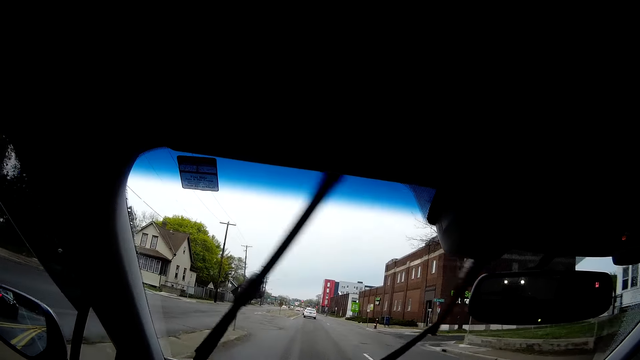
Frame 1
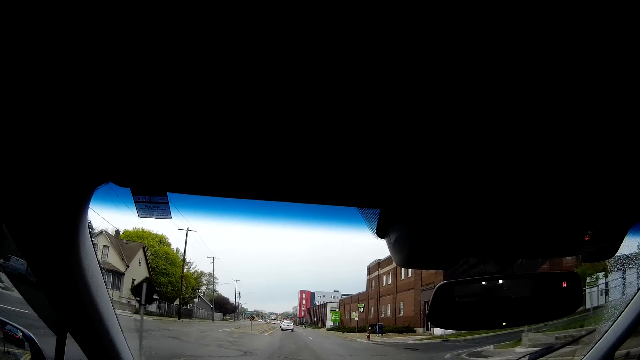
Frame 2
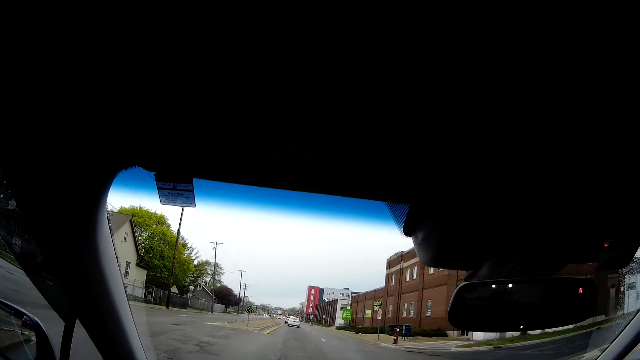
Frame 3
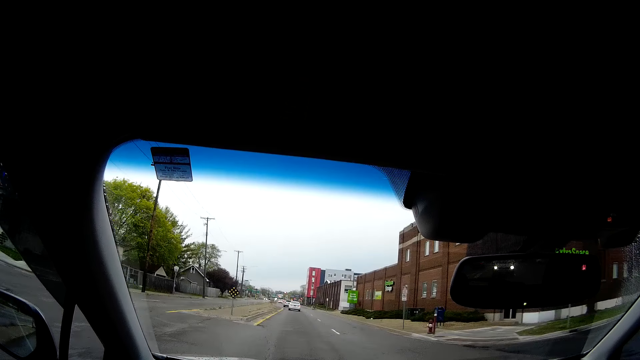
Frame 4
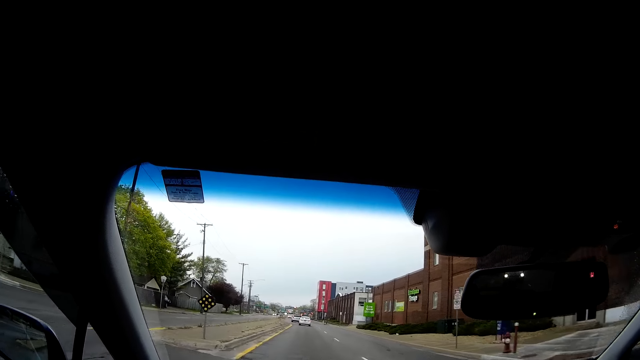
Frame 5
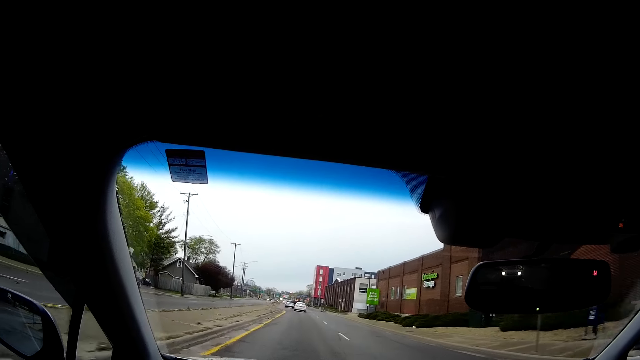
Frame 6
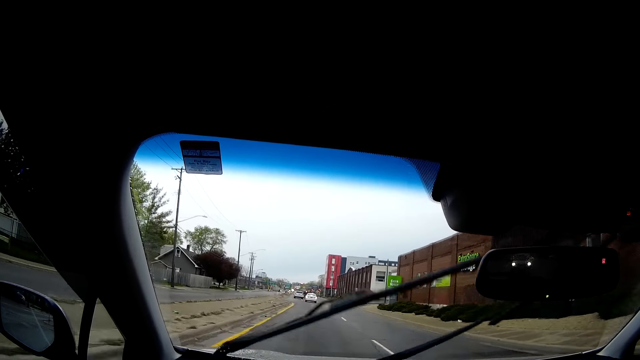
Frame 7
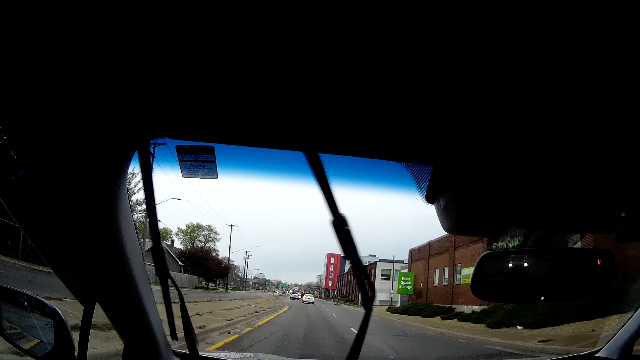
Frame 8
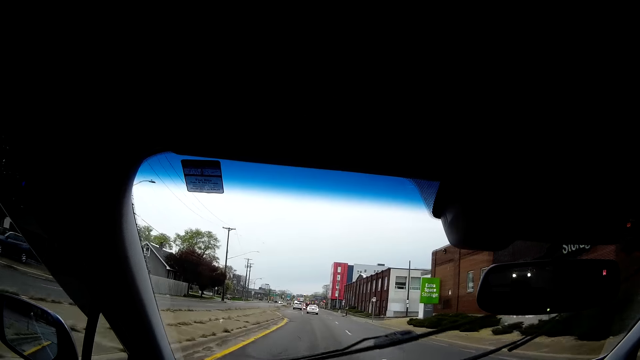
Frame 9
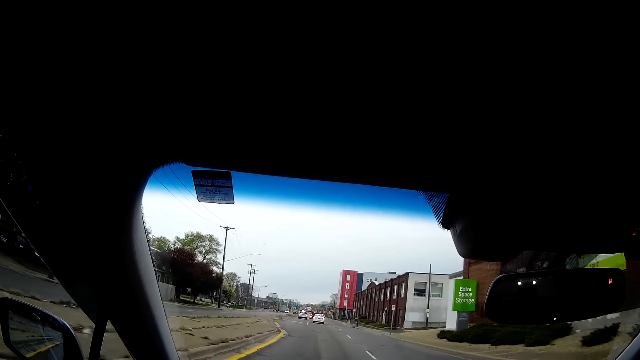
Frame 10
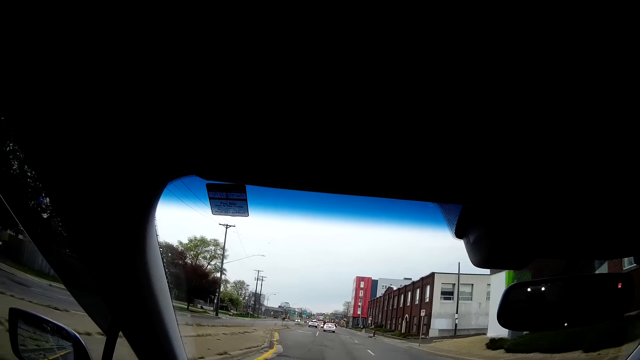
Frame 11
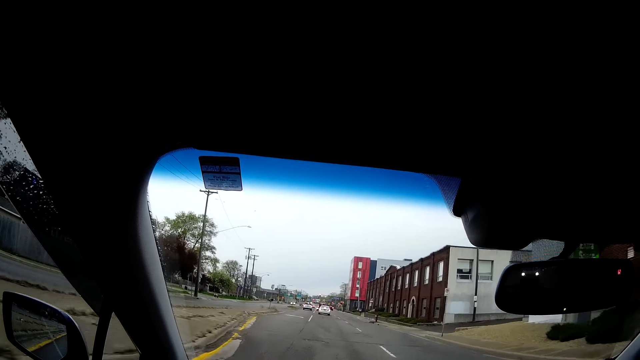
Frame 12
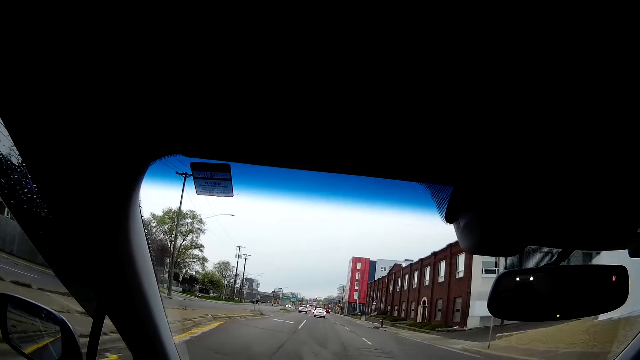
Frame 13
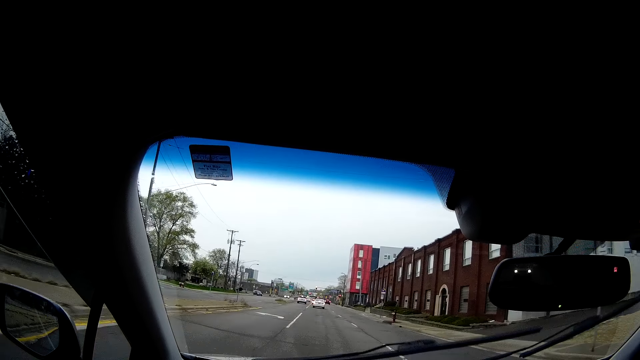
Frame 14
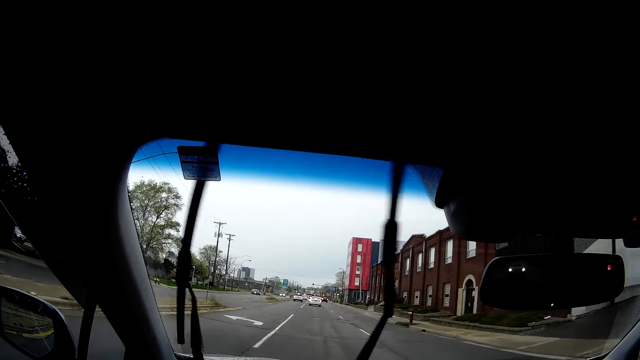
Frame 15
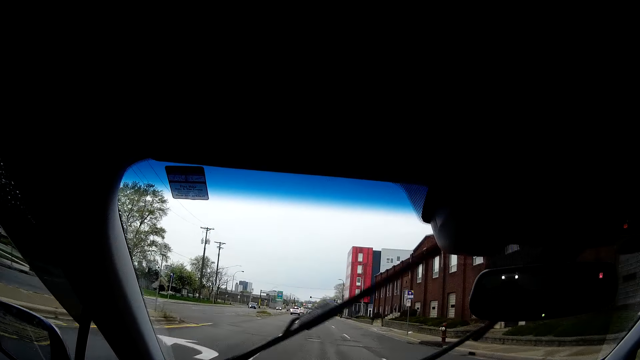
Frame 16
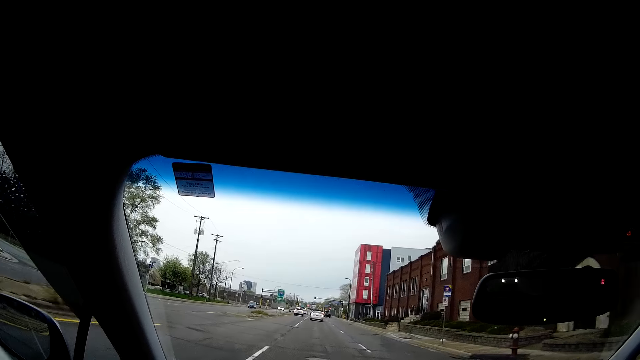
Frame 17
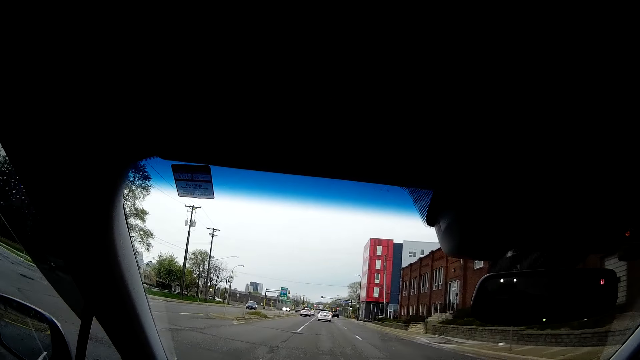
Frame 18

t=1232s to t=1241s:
The camera wearer drives the car on the road.

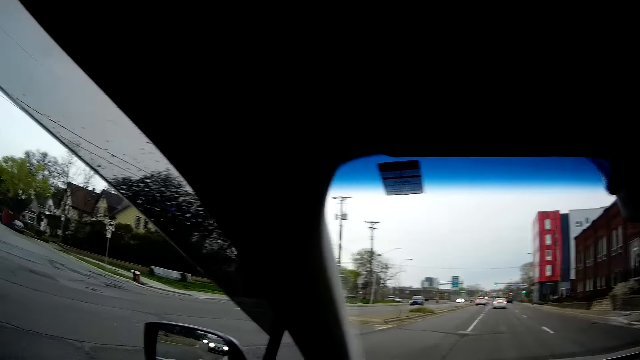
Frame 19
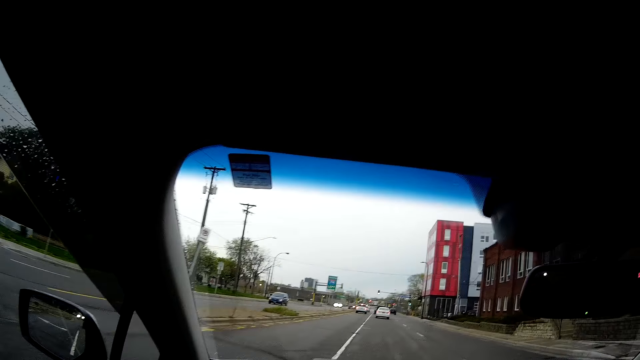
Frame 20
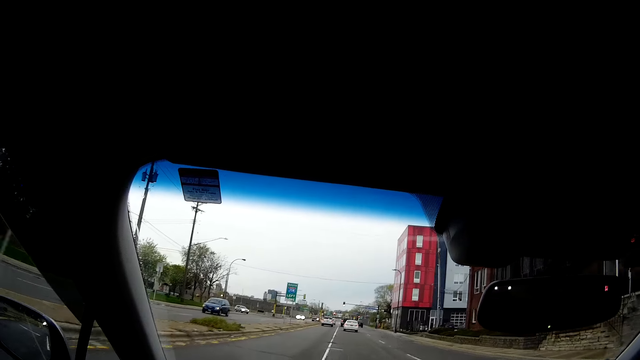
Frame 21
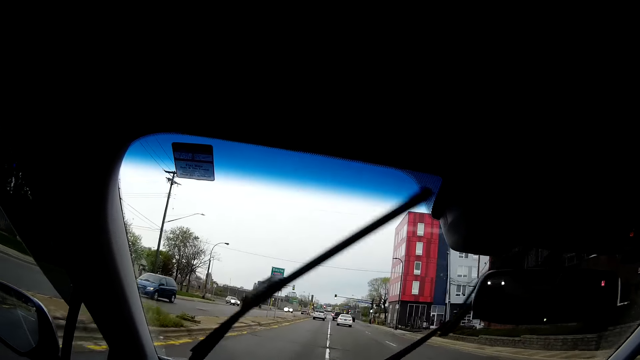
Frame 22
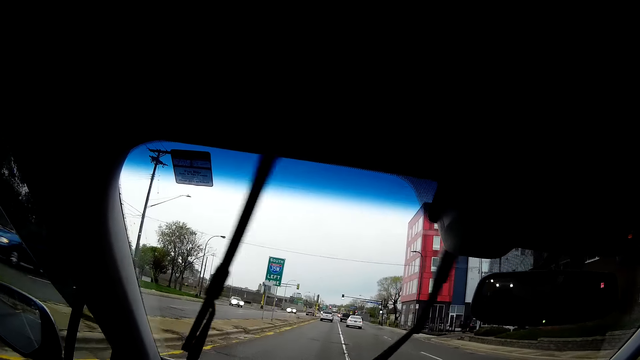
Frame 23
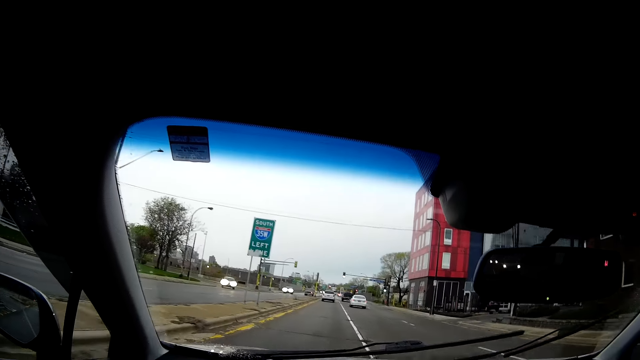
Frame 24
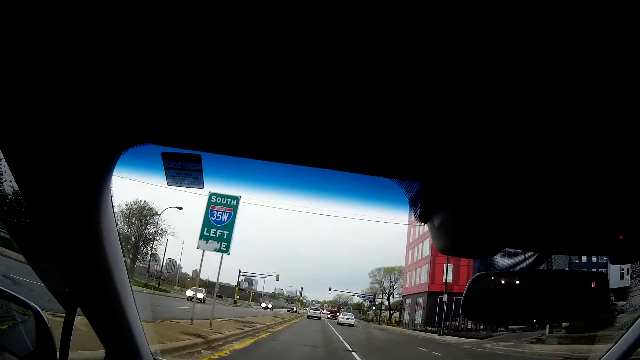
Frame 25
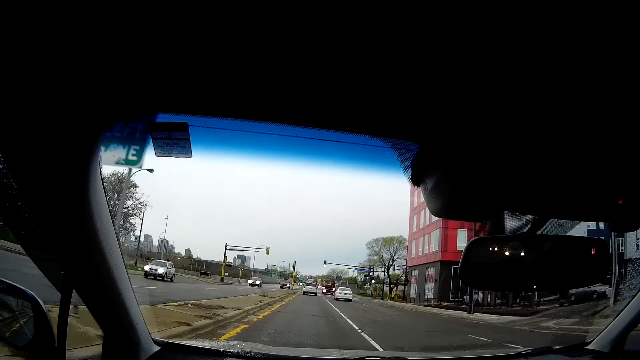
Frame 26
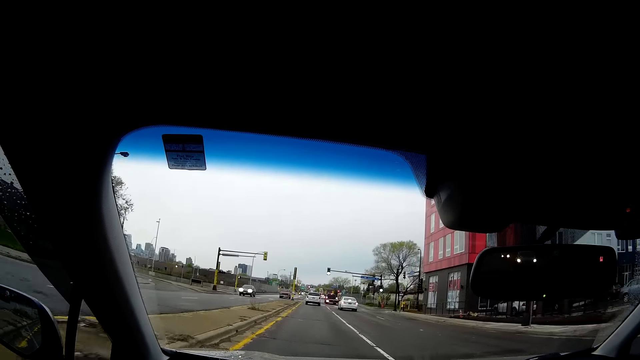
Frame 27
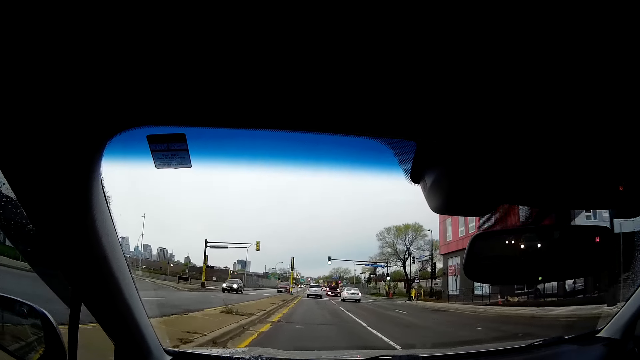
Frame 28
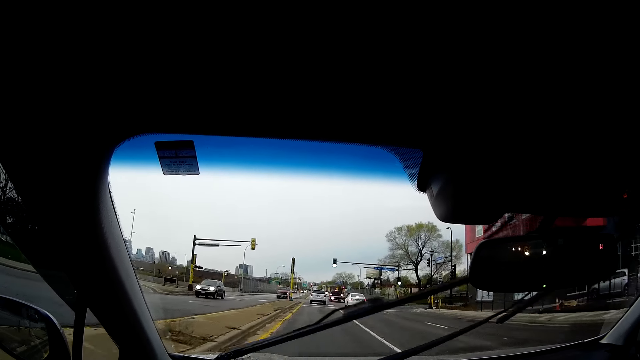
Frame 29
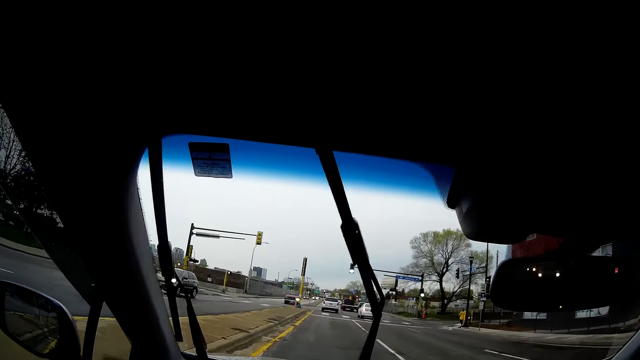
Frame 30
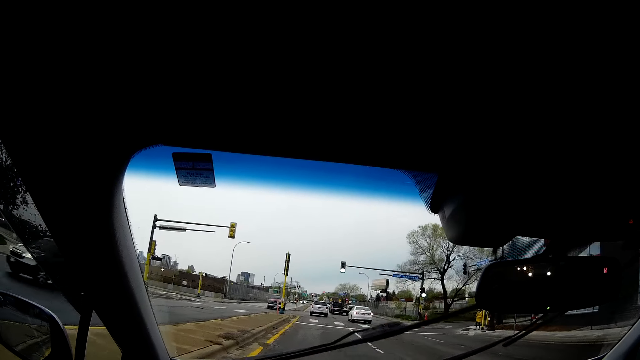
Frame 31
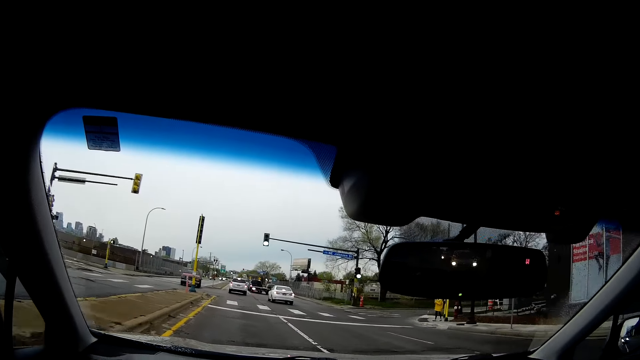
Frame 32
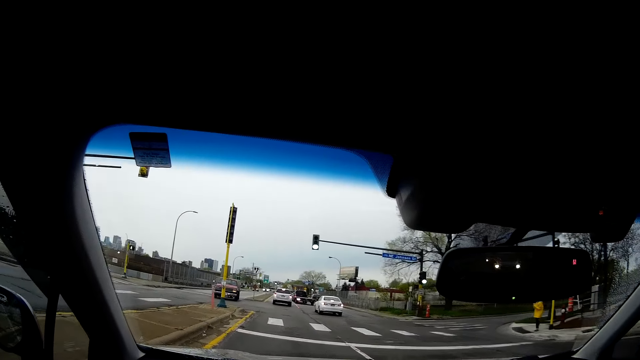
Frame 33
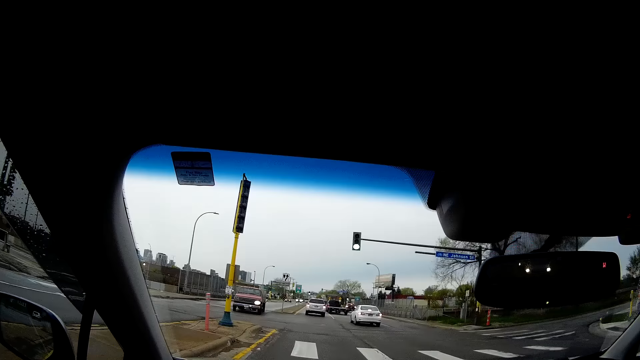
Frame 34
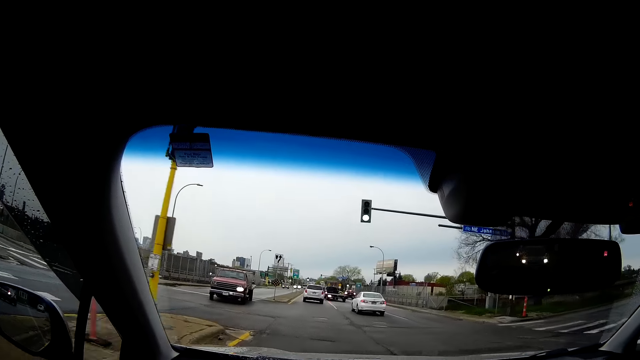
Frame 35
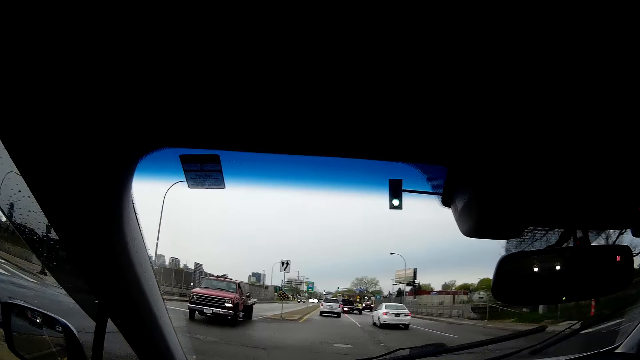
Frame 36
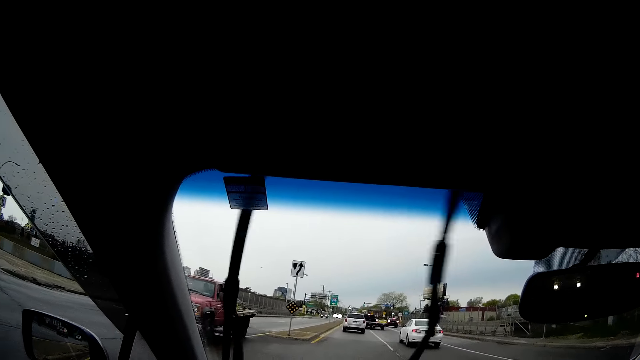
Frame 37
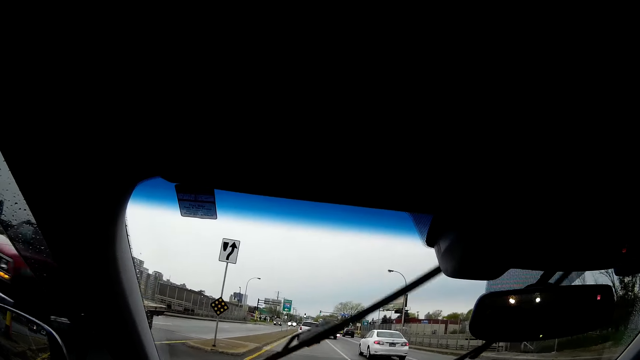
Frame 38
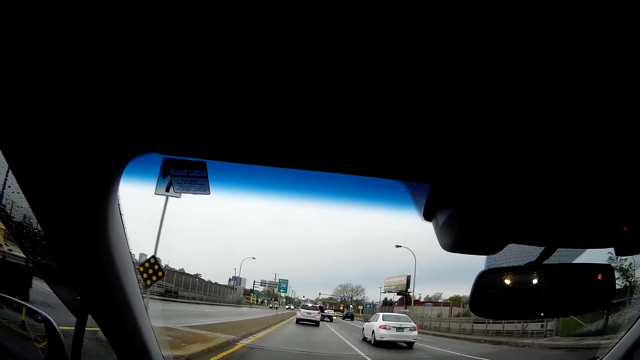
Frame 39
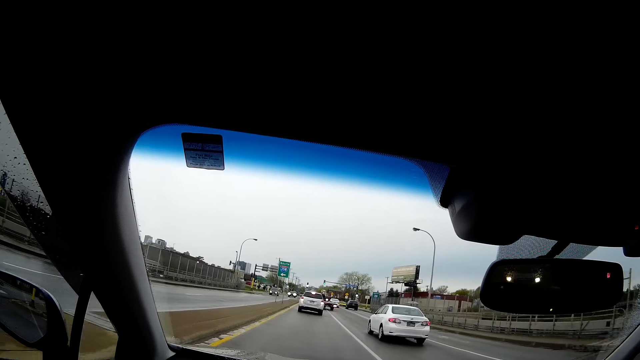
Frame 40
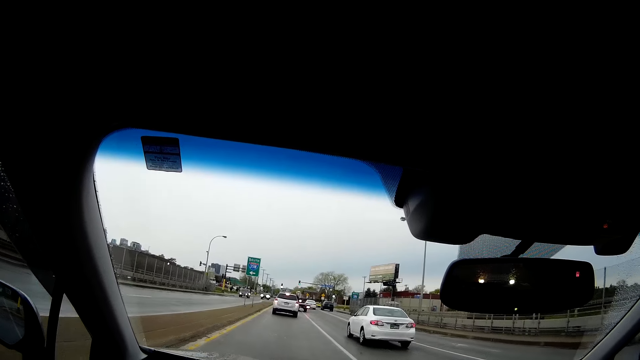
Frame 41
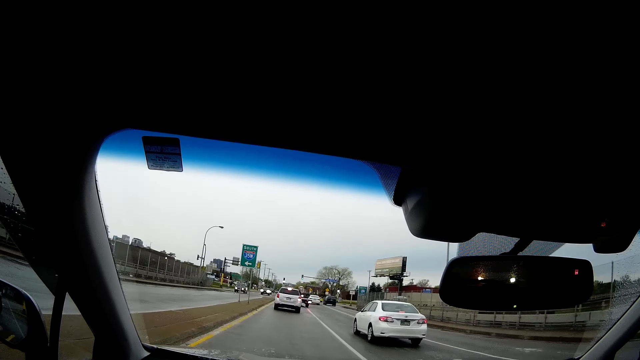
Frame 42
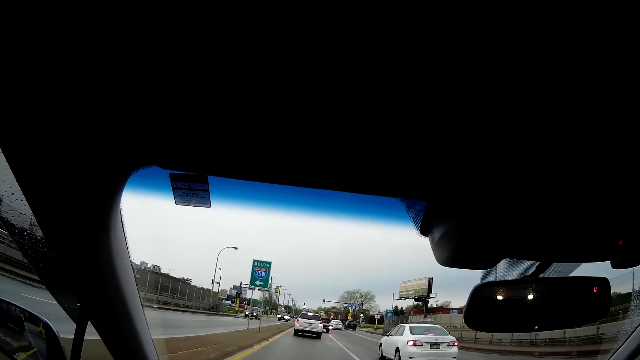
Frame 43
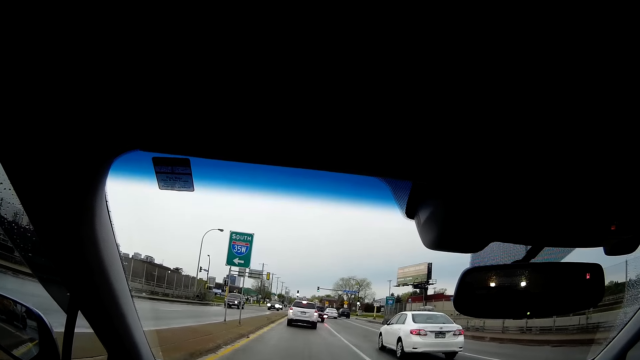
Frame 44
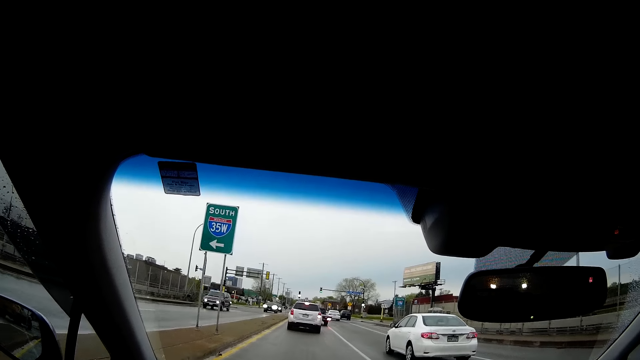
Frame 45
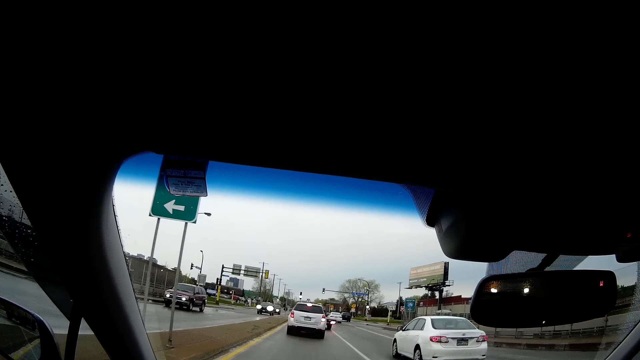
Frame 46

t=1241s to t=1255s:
A car drives past the camera wearer. The camera wearer sings in the car. A car drives past them. A car drives past them again. The camera wearer drives the car on the road. A car drives past them.
